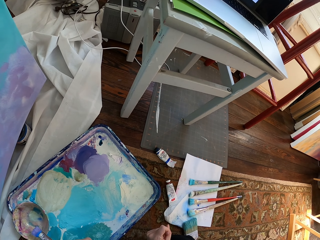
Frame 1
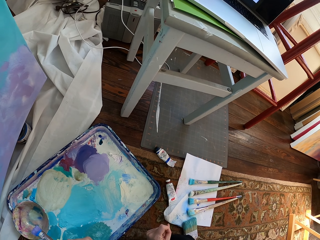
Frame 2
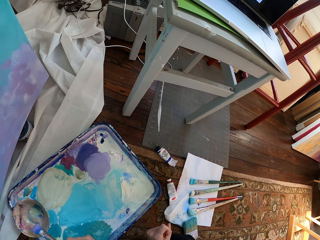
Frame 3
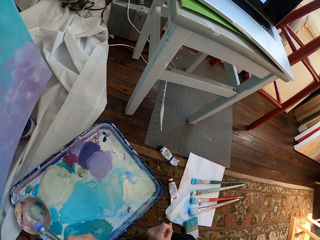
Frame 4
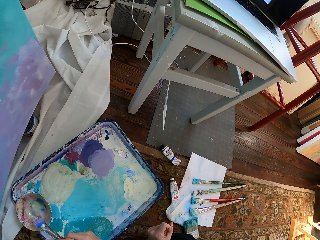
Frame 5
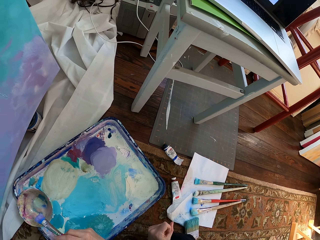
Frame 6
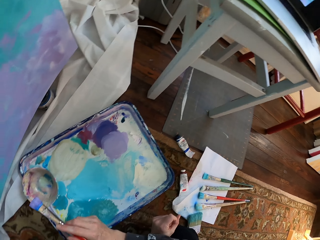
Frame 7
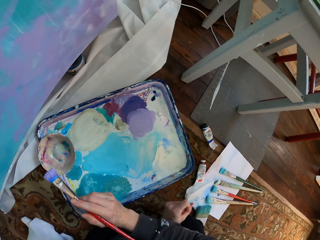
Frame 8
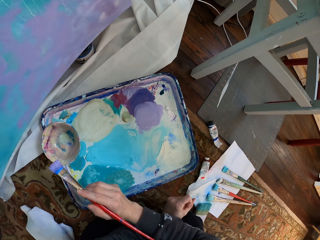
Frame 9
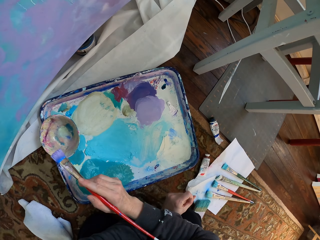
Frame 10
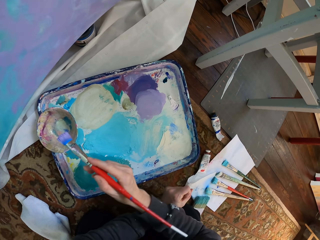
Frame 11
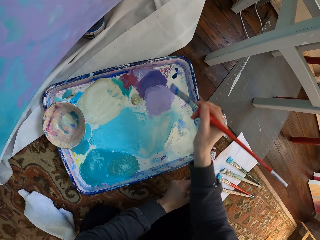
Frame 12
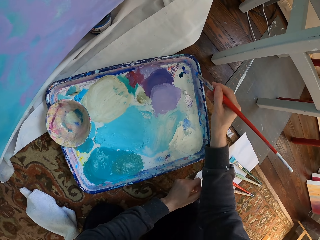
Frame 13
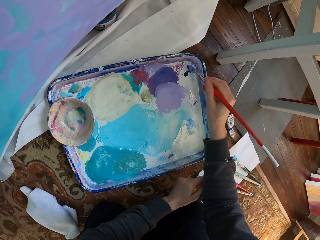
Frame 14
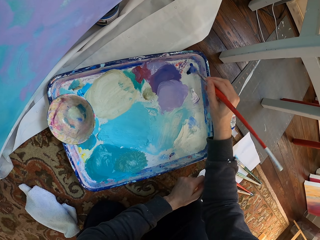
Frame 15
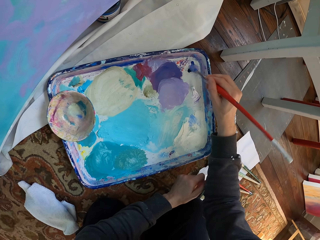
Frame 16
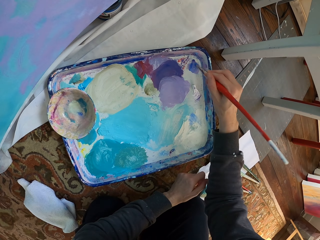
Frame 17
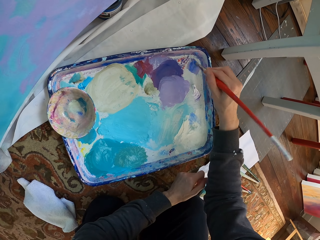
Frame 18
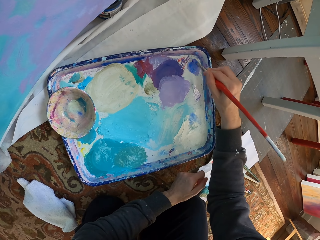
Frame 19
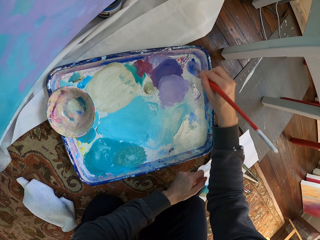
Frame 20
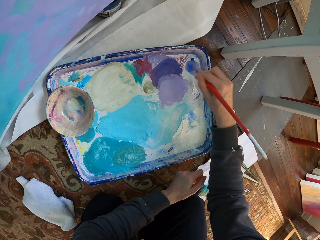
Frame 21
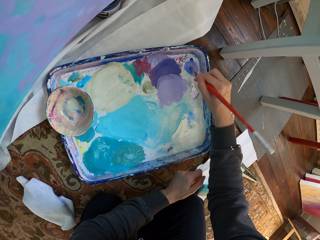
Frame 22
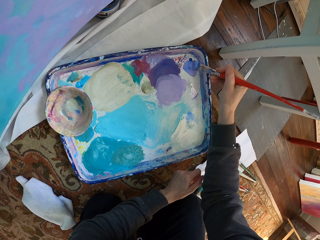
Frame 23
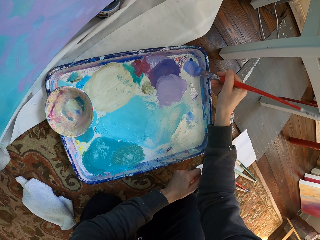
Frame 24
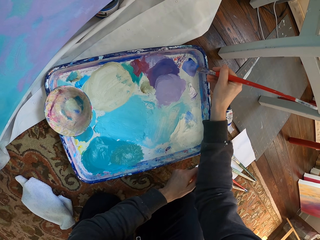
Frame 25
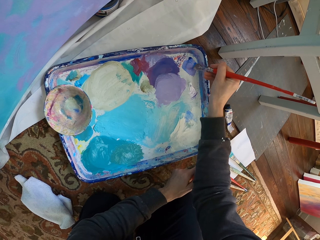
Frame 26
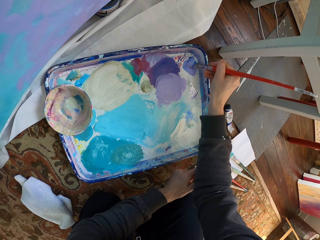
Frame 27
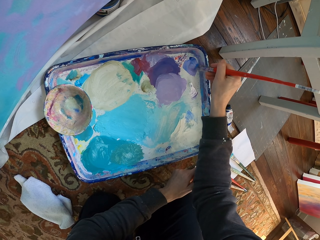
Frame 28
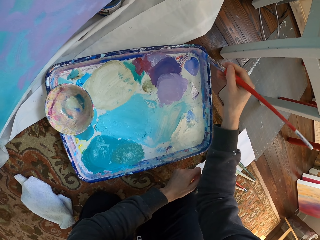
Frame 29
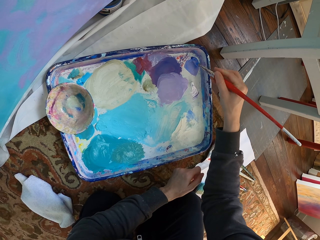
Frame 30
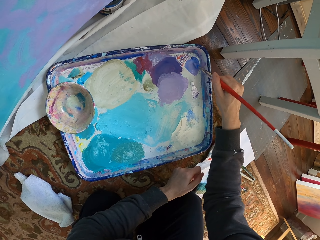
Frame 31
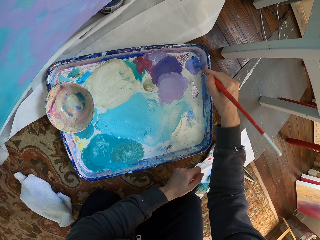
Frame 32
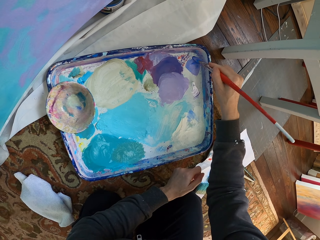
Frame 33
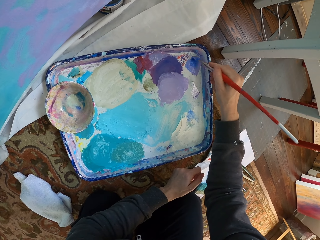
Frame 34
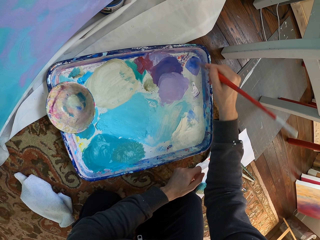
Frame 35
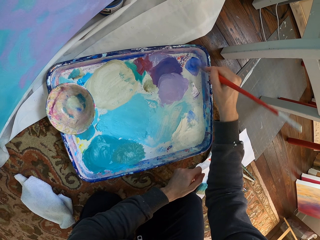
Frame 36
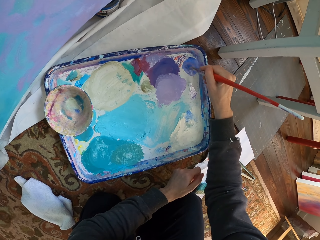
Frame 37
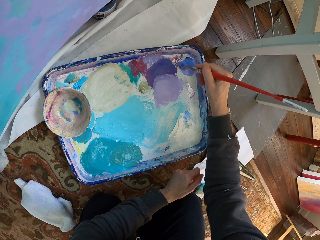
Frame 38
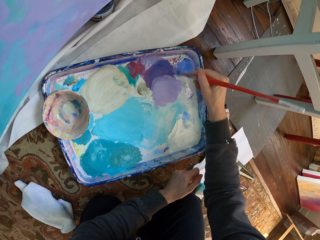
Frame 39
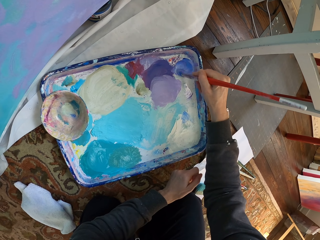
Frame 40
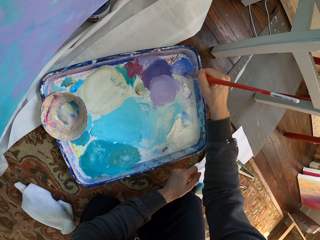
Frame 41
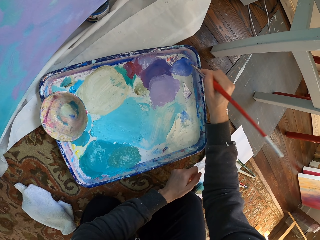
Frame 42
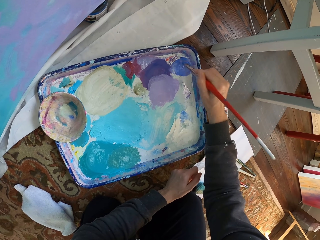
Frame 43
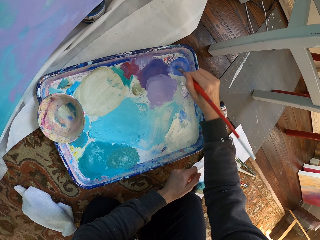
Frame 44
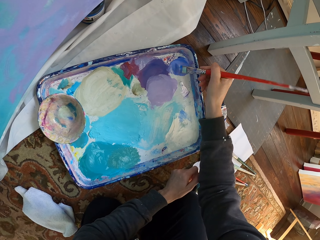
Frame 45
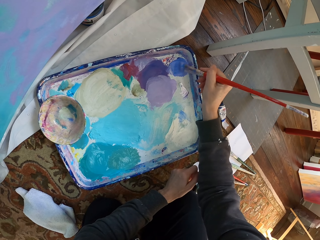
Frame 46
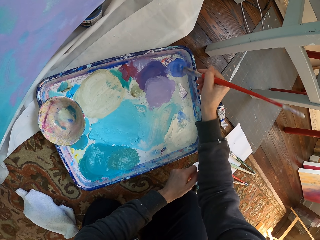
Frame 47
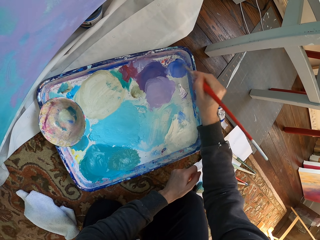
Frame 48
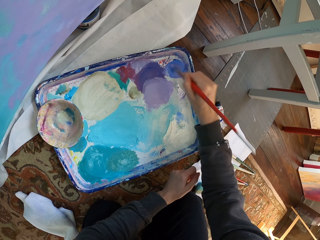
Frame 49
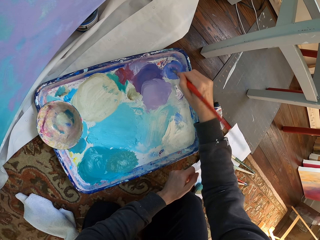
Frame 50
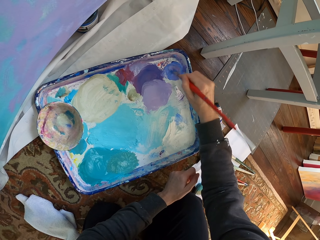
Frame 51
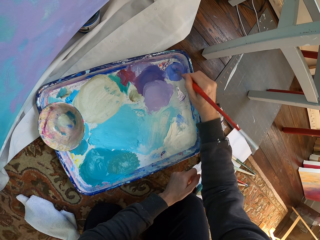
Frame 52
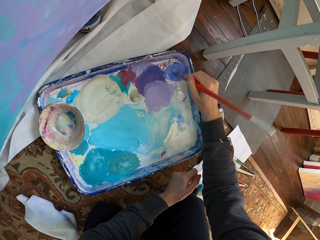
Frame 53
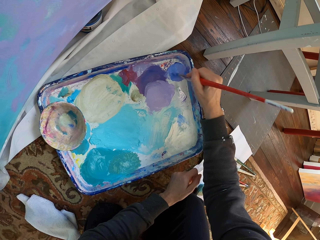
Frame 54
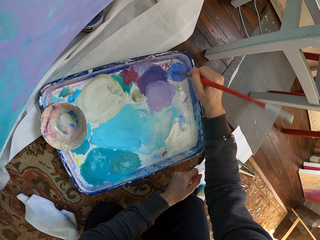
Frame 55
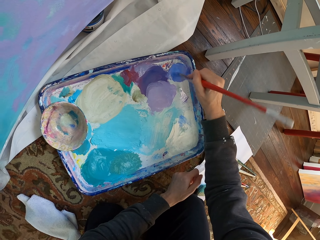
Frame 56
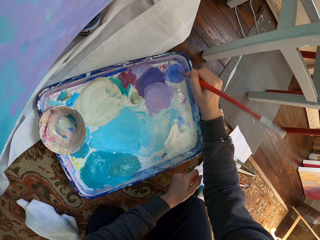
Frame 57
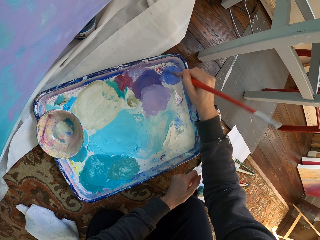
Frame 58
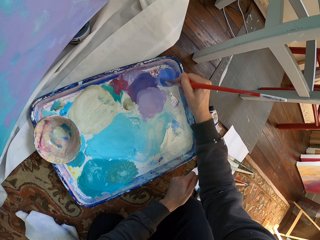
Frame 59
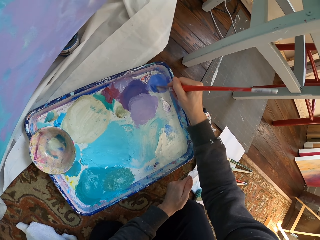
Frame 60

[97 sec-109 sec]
The camera wearer dips the paint brush in the paint. They brush paint. They rub the paint brush on the paint tray.

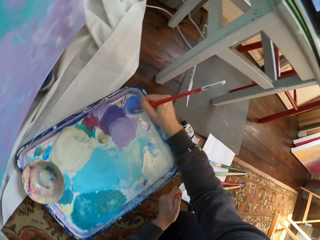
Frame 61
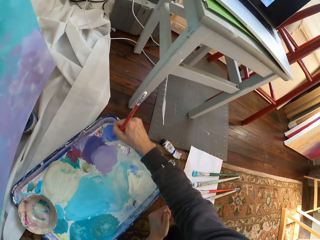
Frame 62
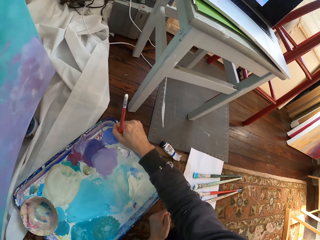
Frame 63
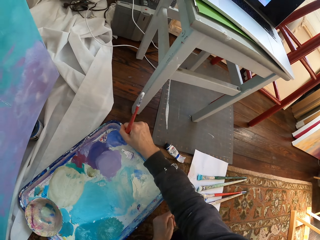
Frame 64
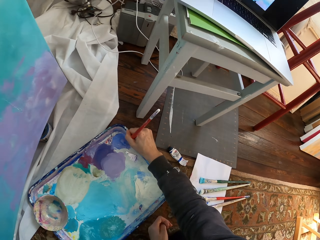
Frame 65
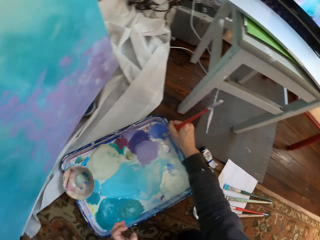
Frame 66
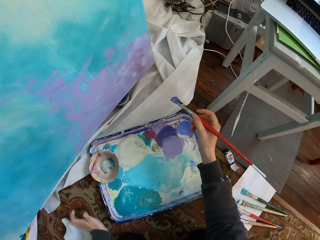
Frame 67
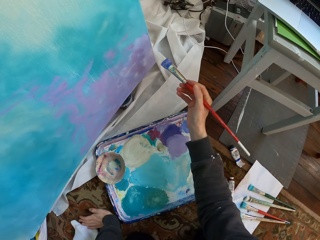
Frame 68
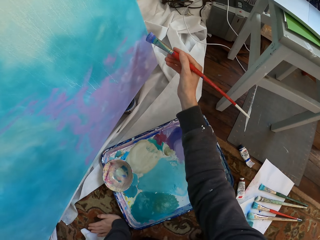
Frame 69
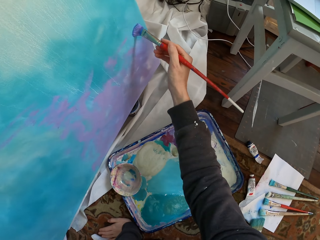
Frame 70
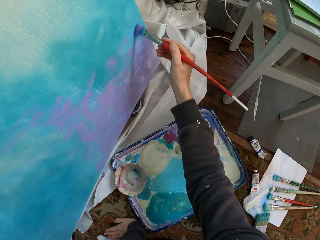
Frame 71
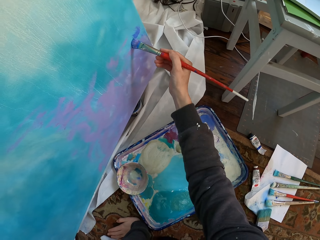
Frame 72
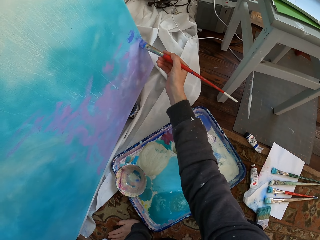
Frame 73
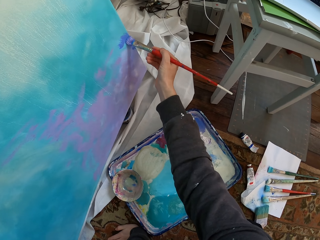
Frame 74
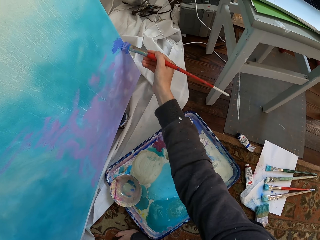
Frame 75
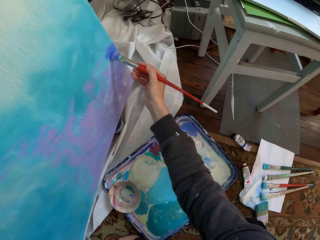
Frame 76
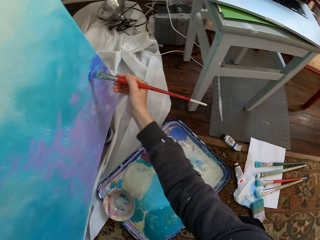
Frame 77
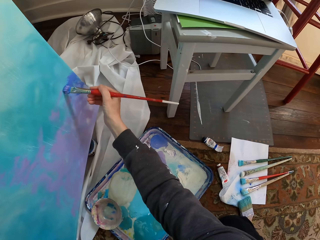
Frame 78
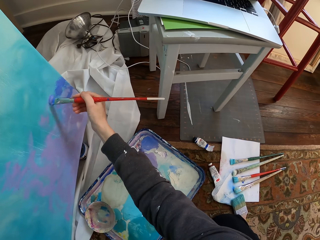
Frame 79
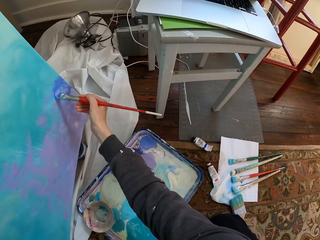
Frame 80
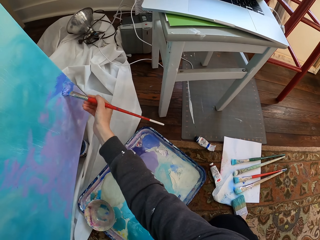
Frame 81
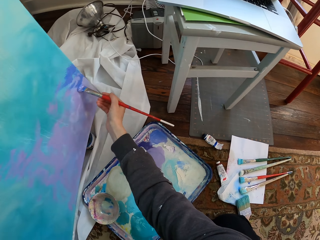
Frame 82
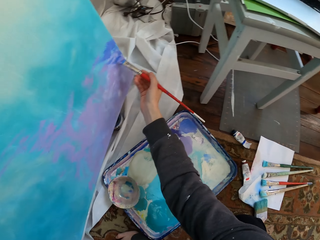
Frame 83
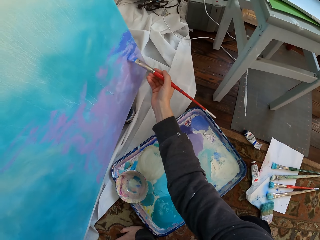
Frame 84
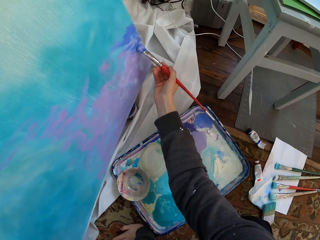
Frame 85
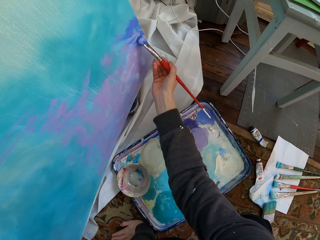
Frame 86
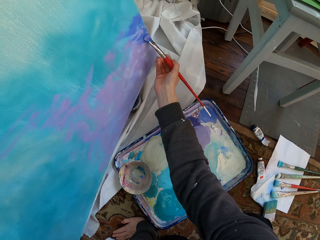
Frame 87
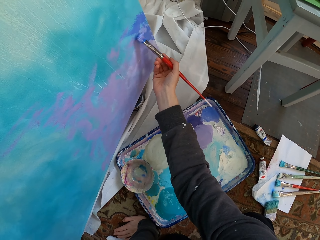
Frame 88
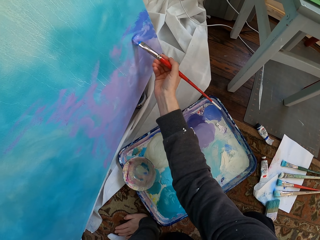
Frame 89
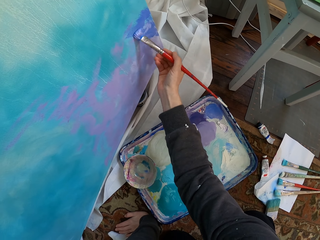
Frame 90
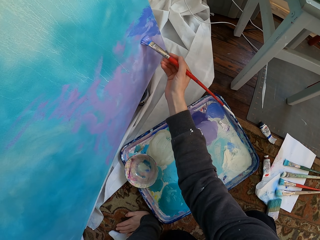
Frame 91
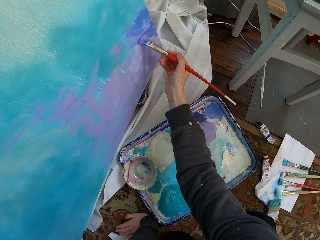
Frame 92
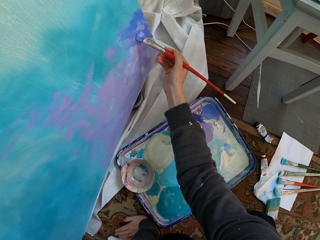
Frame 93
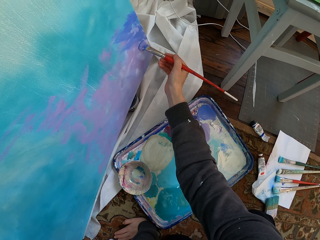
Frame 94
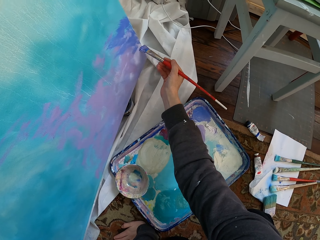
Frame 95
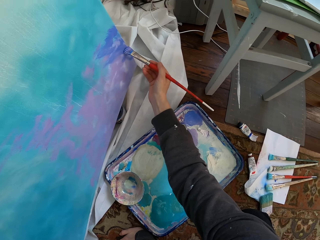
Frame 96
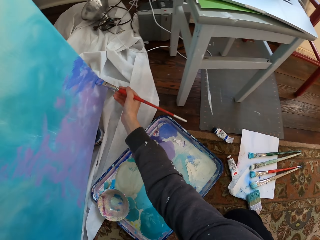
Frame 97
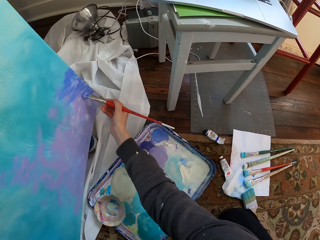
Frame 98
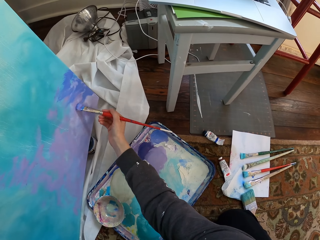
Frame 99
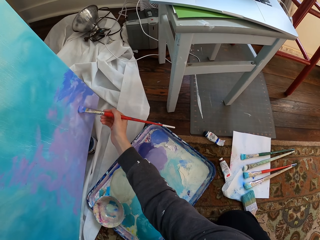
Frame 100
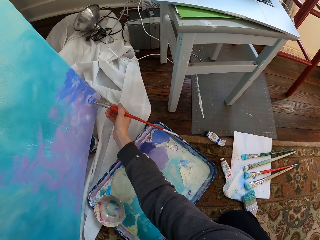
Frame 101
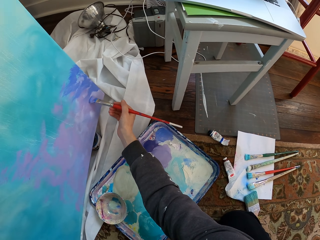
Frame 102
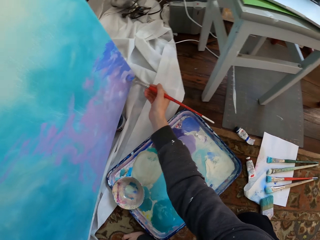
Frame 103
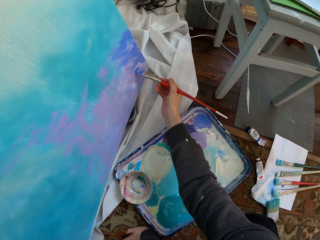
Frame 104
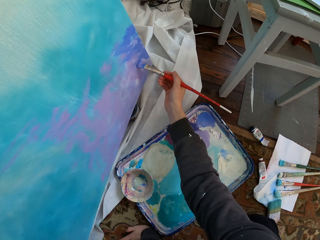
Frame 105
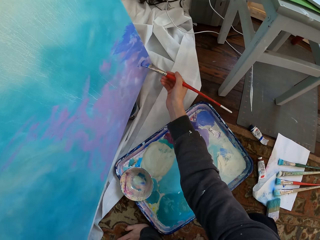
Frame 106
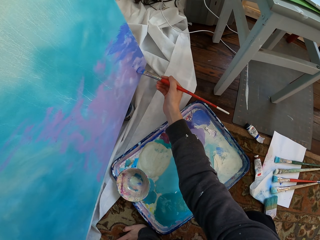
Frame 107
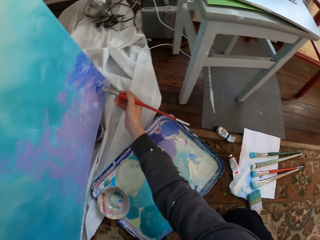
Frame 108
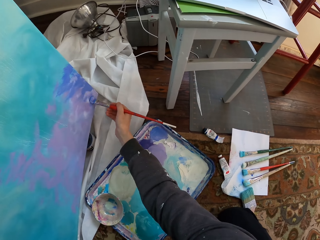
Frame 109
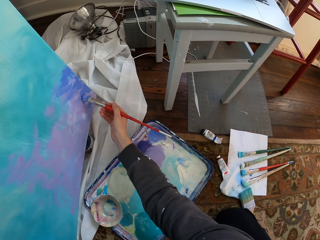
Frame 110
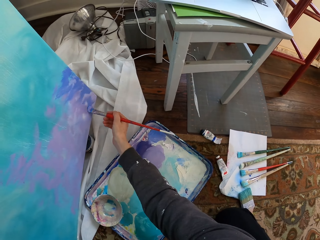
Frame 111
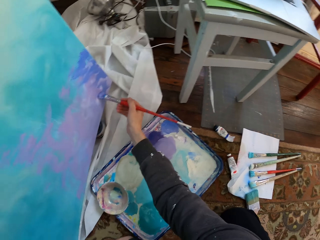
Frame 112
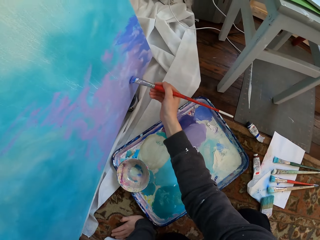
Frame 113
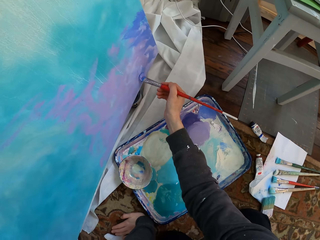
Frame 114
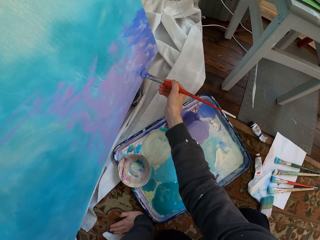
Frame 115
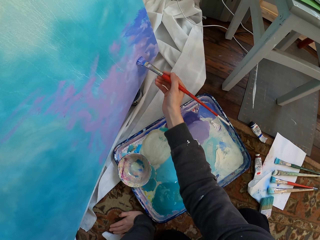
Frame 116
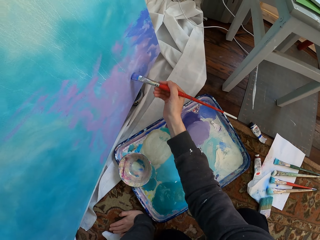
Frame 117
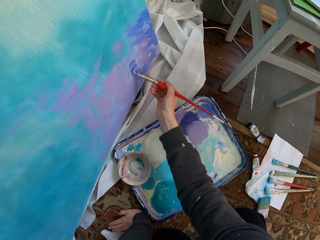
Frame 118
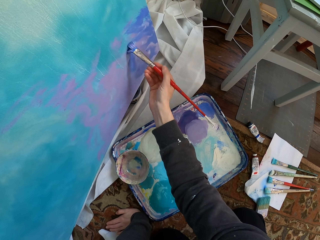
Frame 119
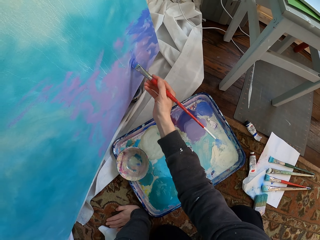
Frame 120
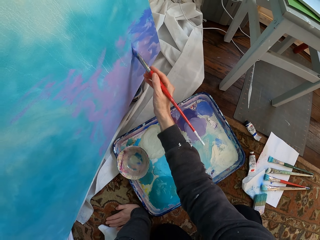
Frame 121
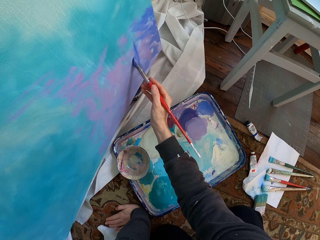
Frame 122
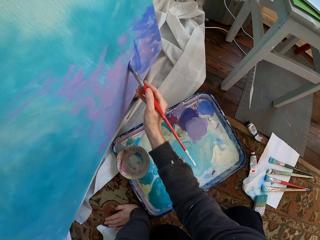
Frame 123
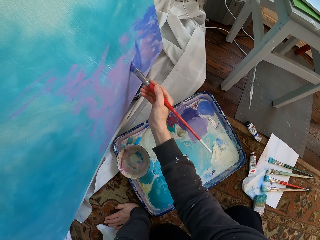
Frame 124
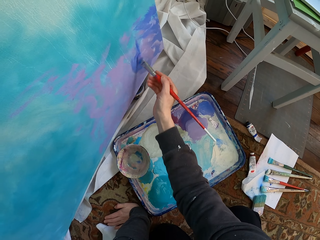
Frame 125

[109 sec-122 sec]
The camera wearer paints the board.
